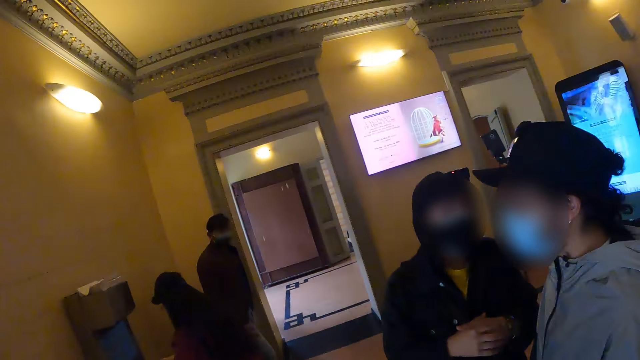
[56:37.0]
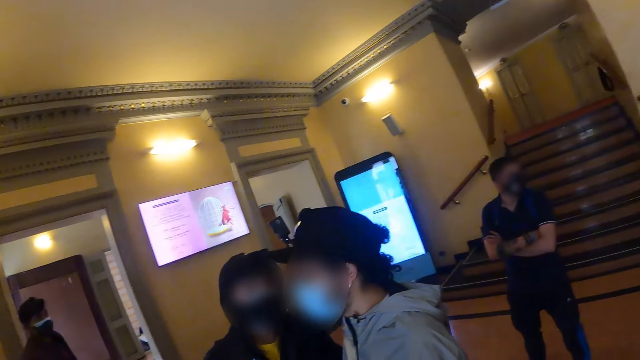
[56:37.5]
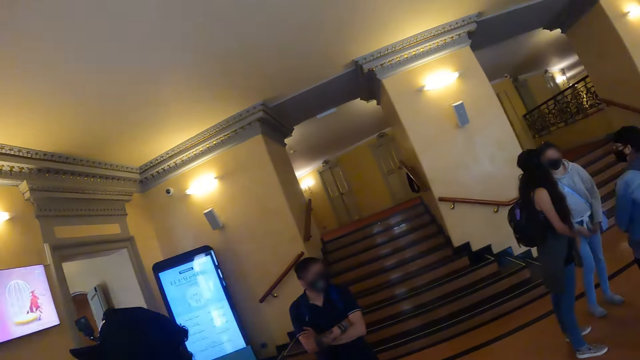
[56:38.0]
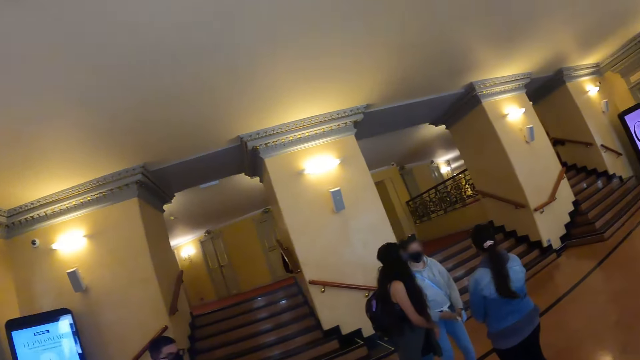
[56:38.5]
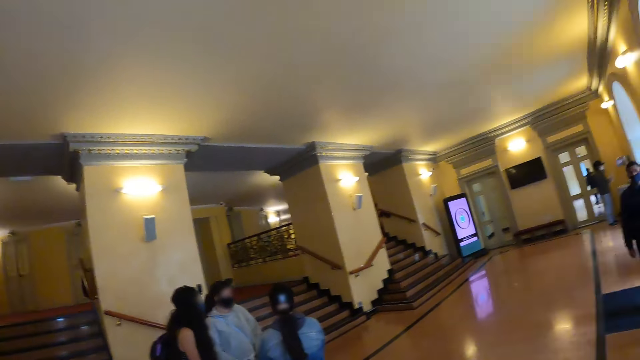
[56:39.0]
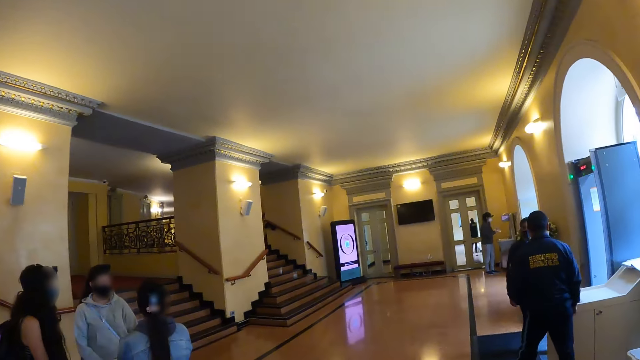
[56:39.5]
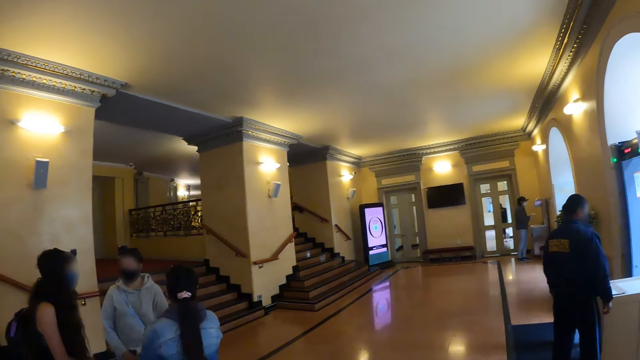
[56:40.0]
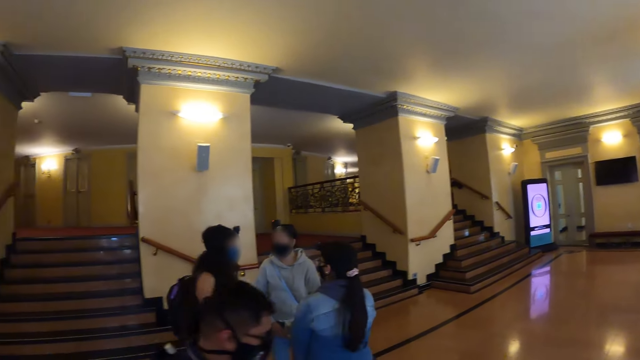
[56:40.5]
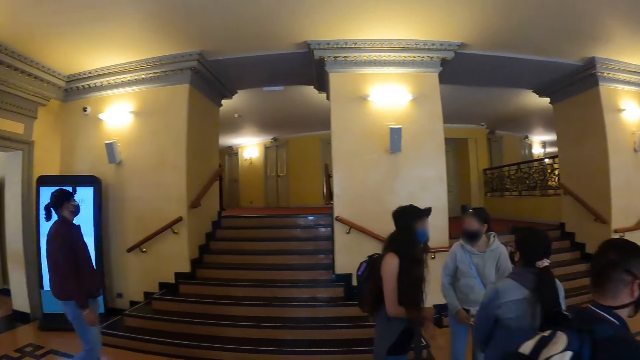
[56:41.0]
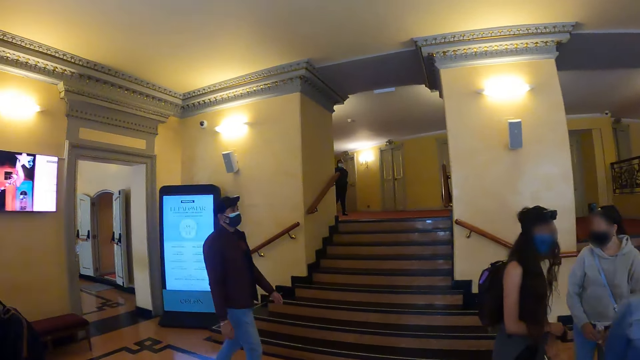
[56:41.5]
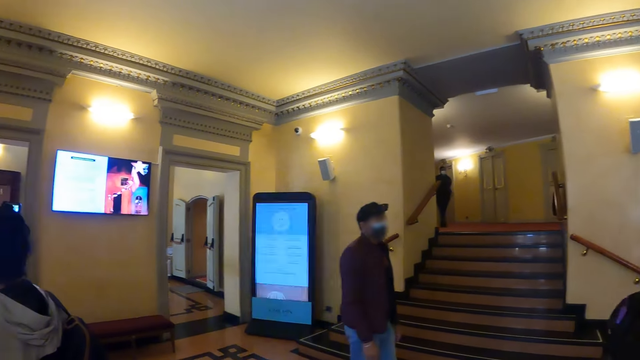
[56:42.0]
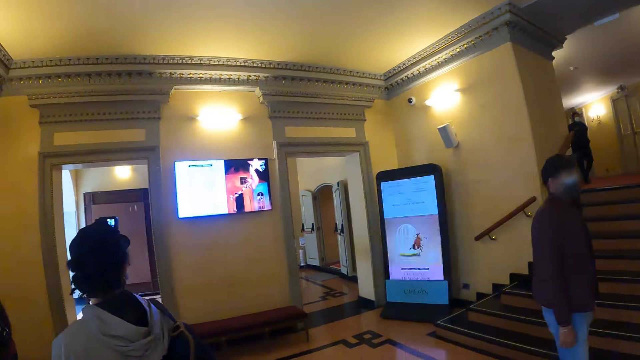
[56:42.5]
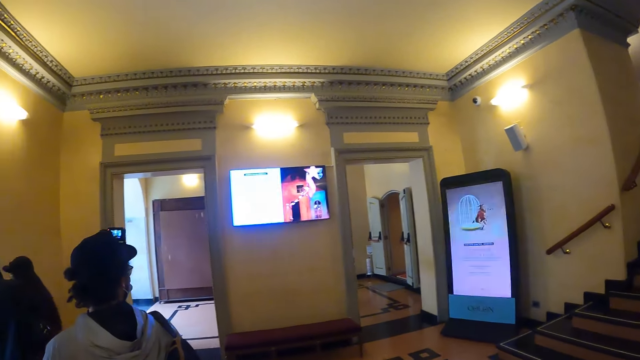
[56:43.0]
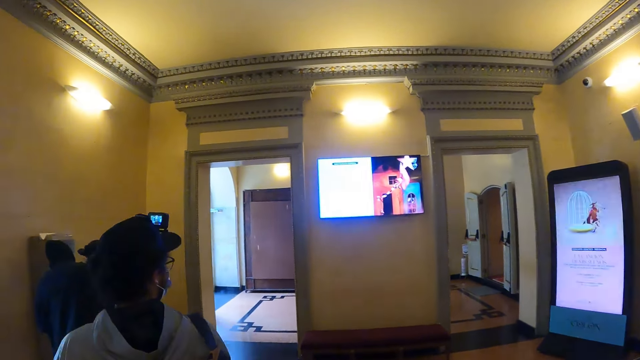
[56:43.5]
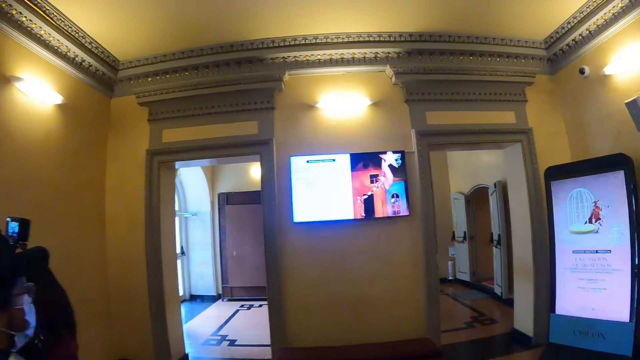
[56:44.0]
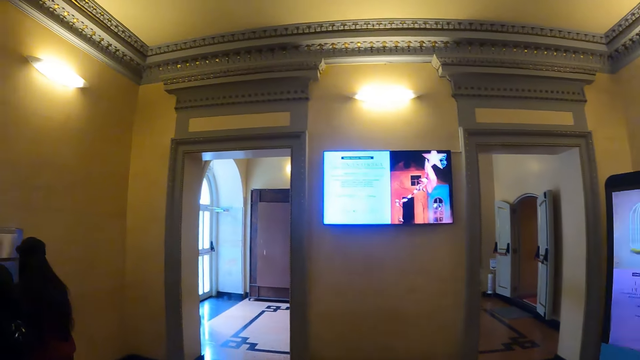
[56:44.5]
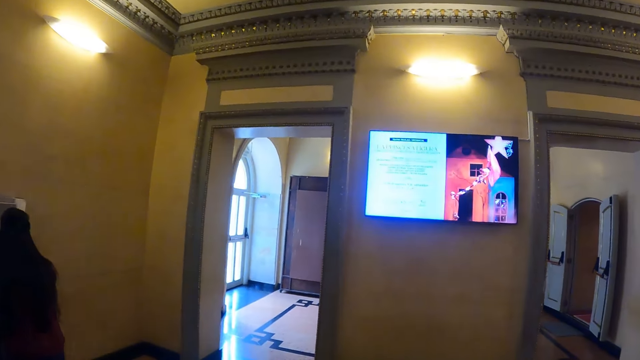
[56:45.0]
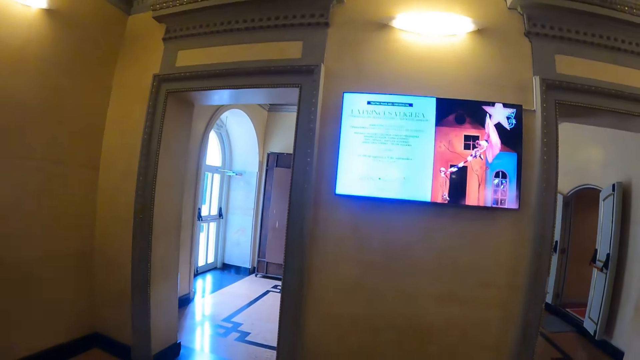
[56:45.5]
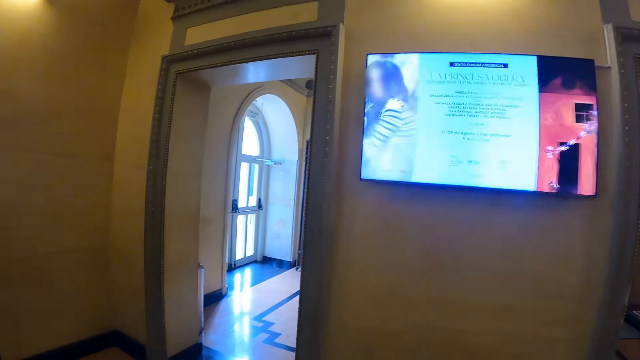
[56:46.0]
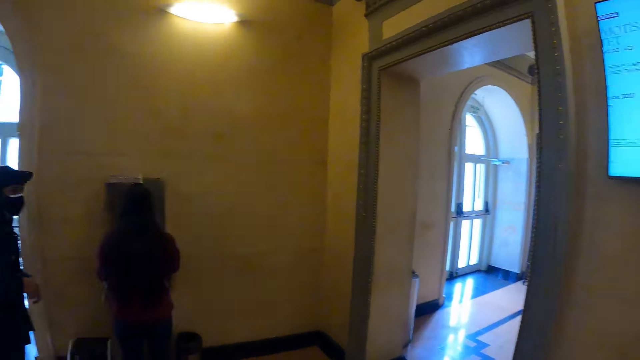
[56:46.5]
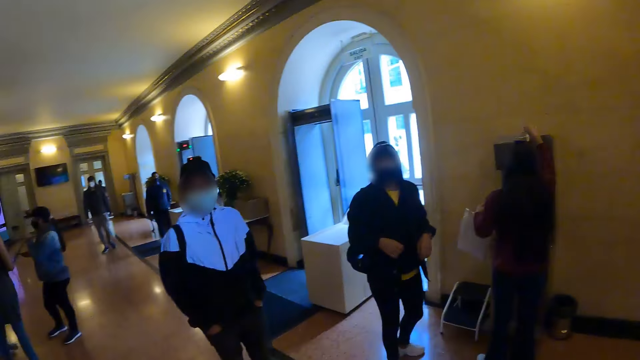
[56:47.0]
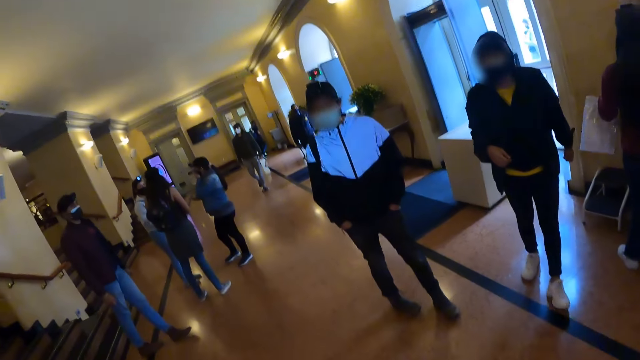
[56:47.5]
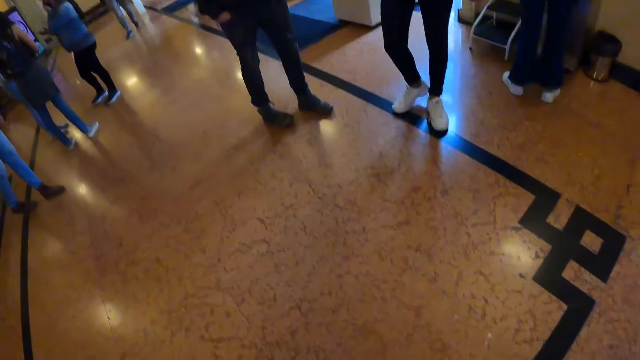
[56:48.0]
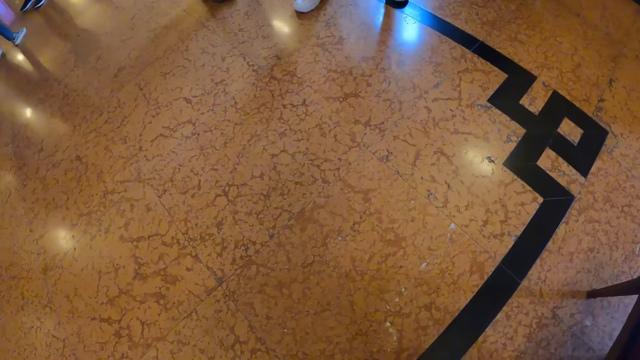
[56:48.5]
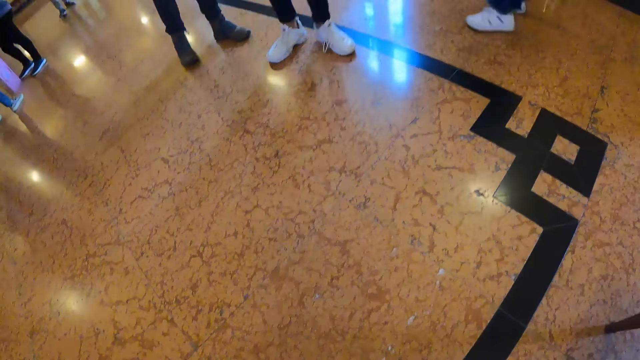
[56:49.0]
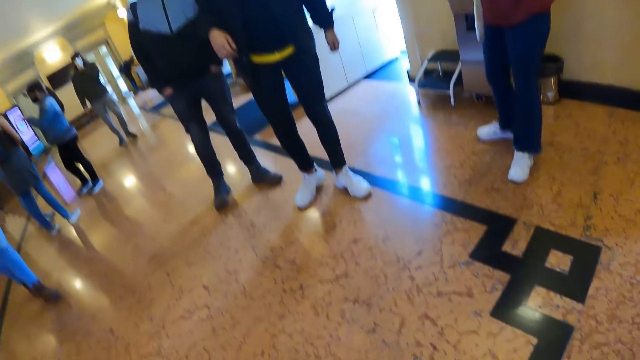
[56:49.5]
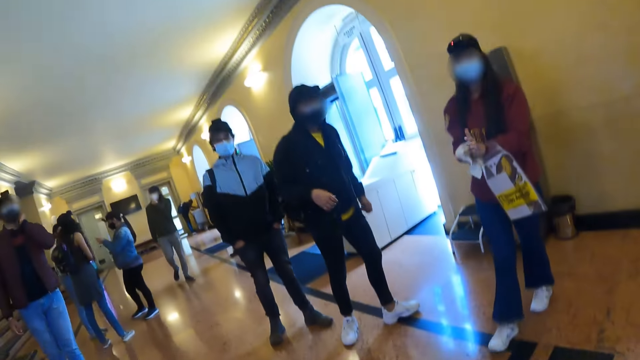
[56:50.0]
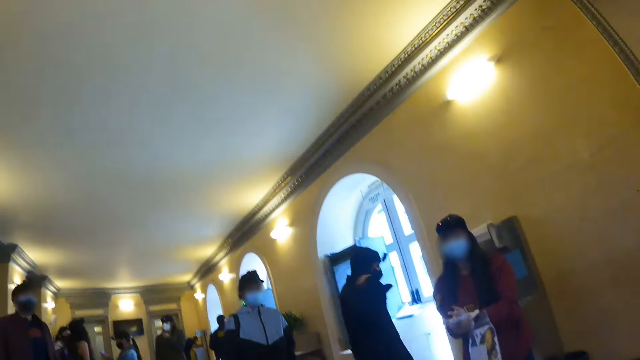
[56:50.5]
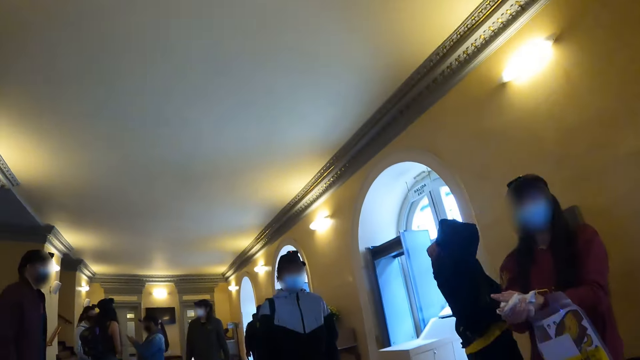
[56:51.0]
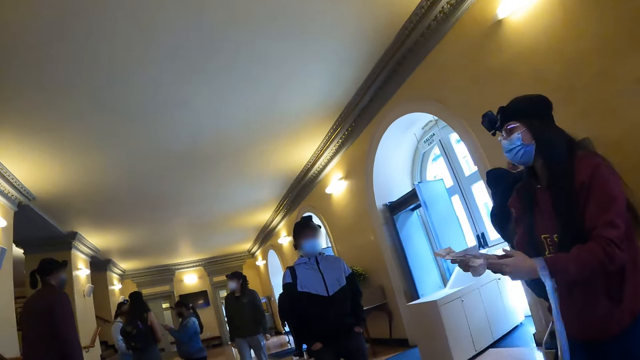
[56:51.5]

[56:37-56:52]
The camera wearer looks around. They walk to the bench. They sit on the bench.

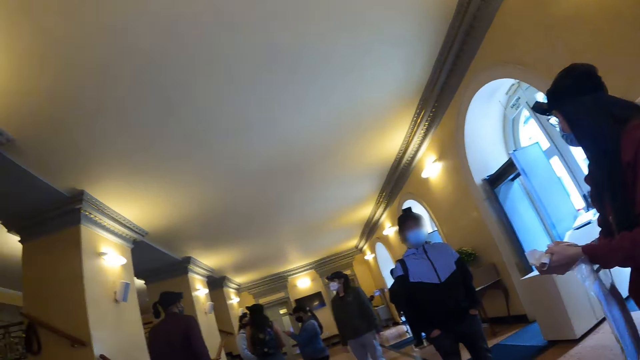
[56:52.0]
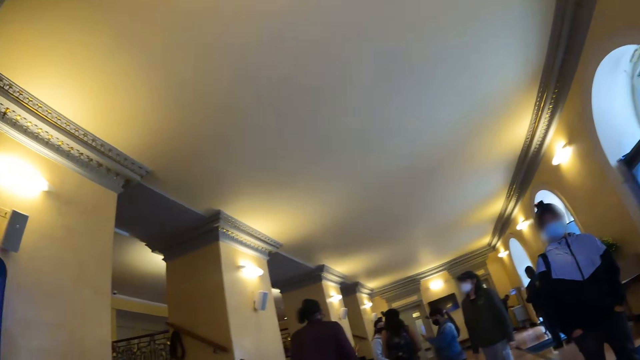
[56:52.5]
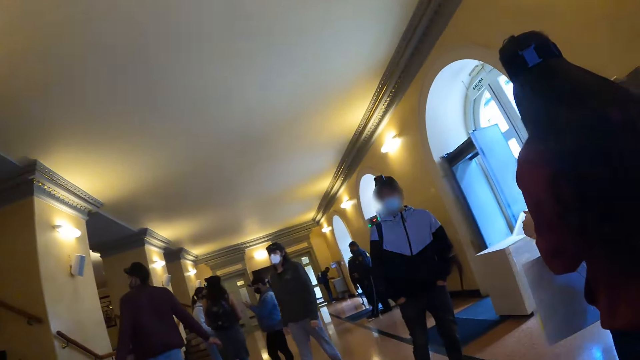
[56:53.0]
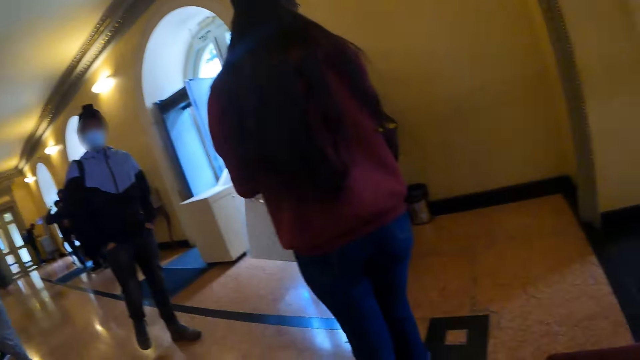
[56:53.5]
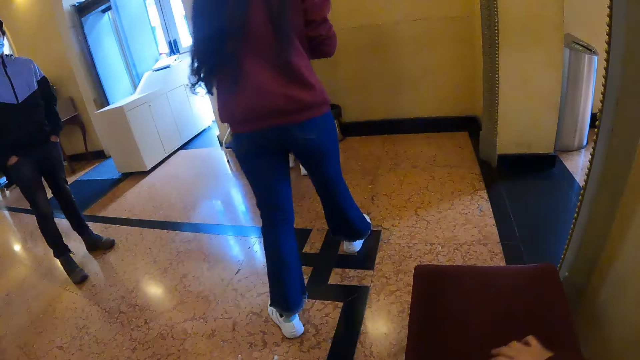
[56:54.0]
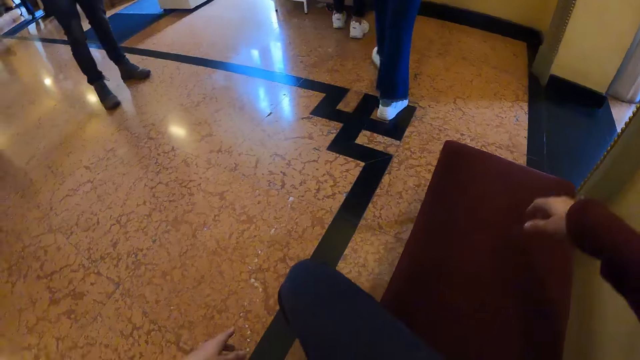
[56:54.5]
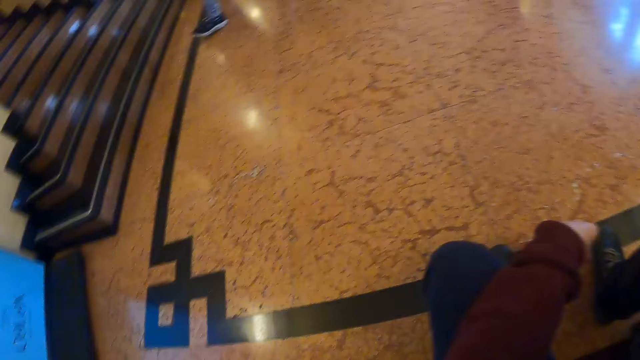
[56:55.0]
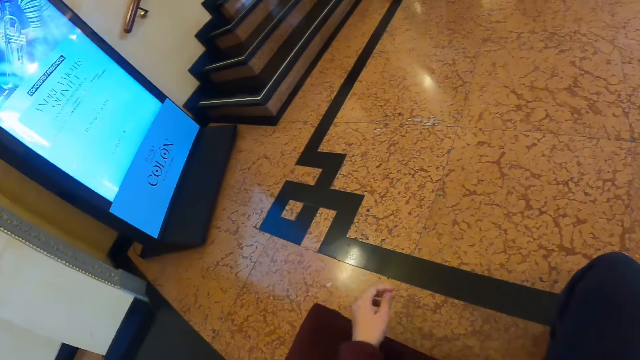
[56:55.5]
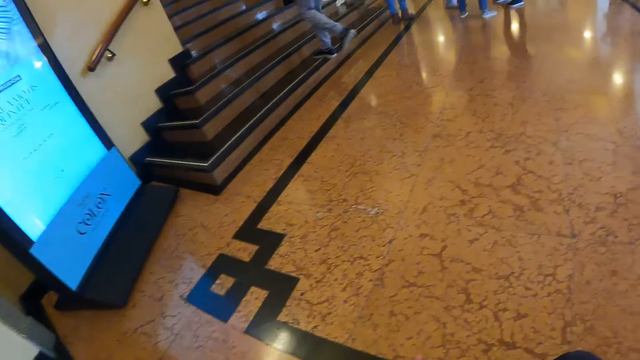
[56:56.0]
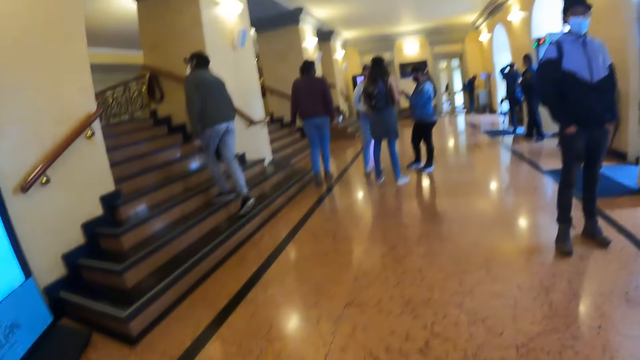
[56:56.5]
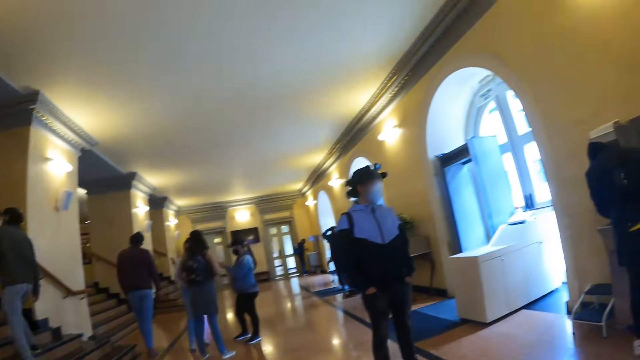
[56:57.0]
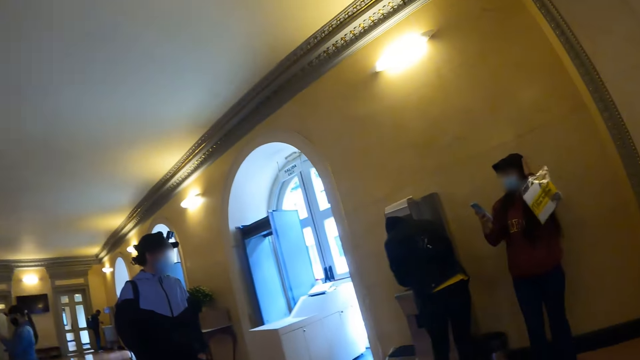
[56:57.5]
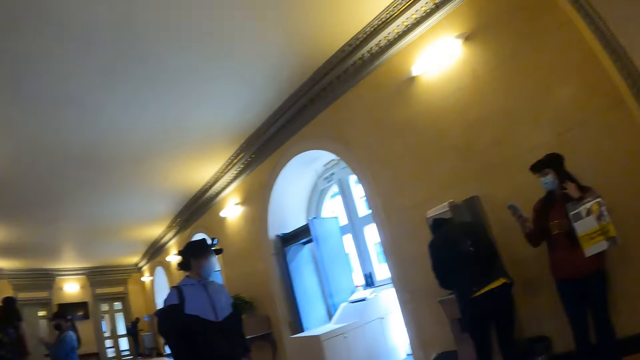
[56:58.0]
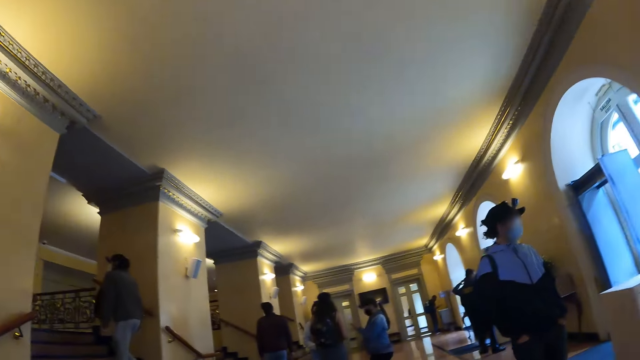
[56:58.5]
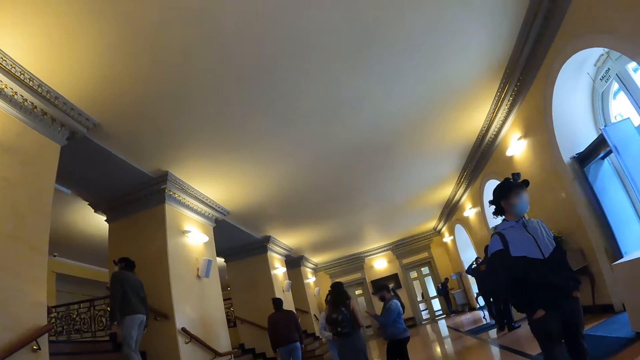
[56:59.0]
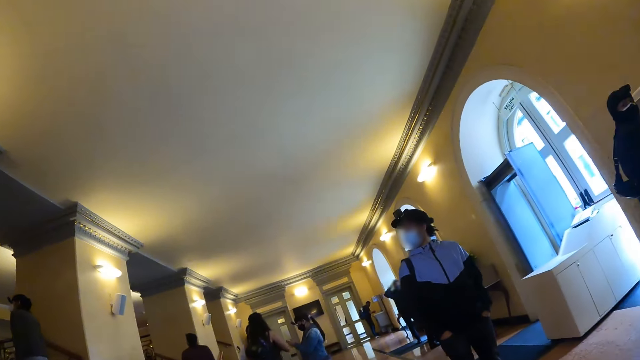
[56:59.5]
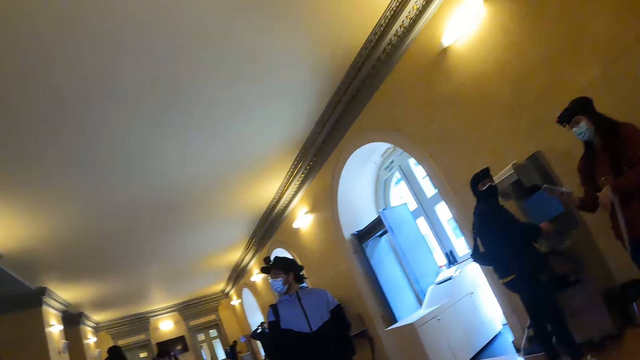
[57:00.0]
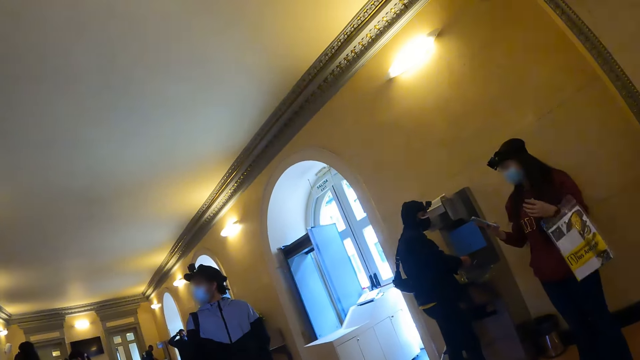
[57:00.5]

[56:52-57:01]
The camera wearer looks at the bench. They interact with a person. They move around. They look around the museum.
